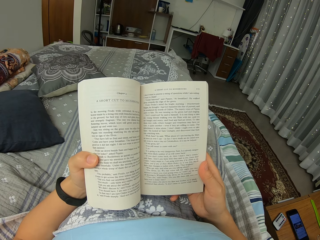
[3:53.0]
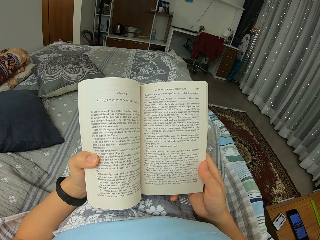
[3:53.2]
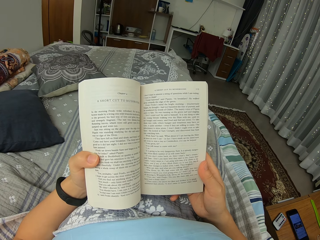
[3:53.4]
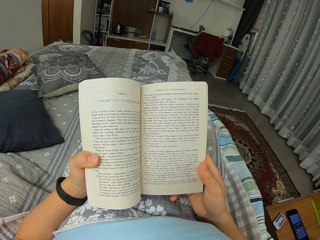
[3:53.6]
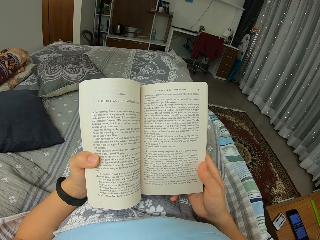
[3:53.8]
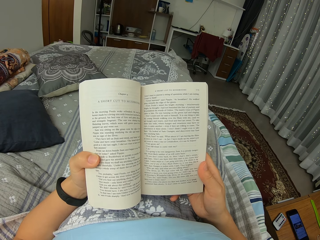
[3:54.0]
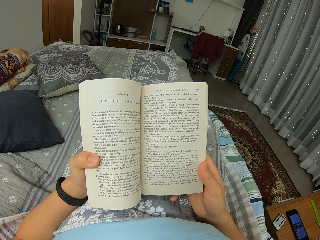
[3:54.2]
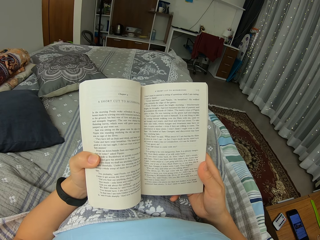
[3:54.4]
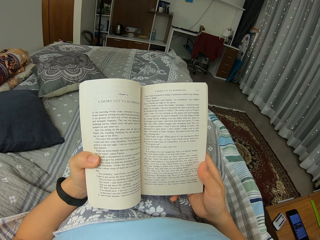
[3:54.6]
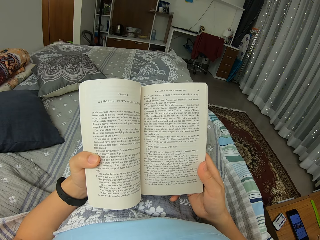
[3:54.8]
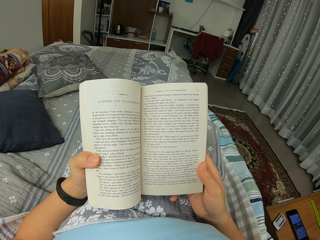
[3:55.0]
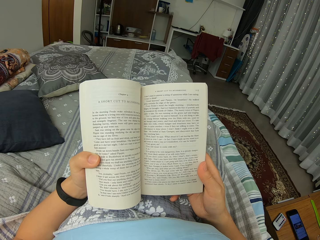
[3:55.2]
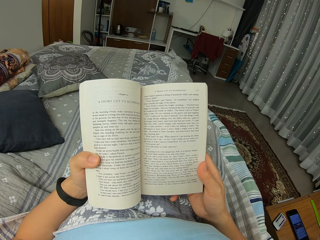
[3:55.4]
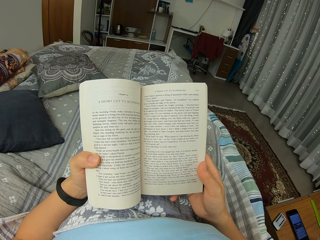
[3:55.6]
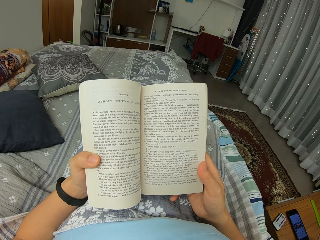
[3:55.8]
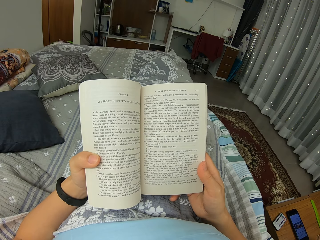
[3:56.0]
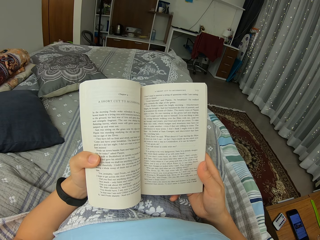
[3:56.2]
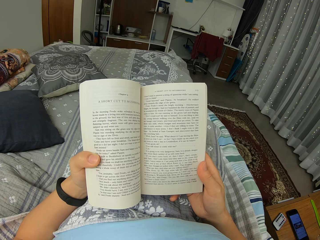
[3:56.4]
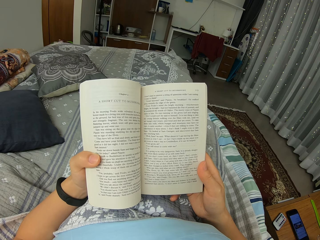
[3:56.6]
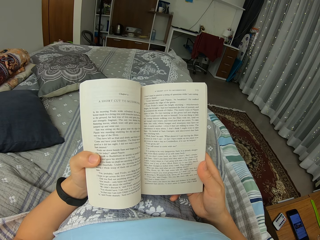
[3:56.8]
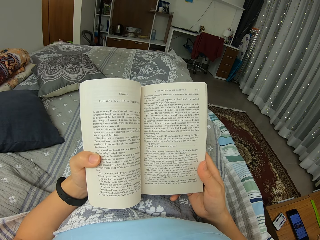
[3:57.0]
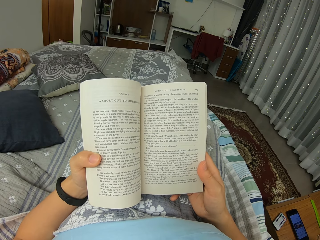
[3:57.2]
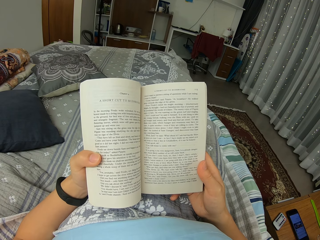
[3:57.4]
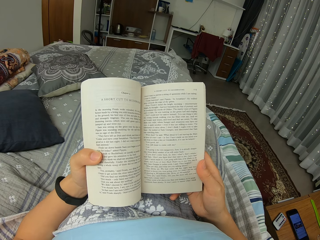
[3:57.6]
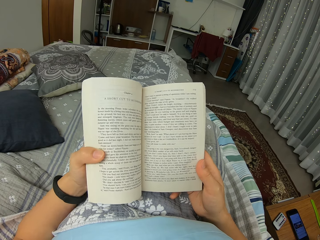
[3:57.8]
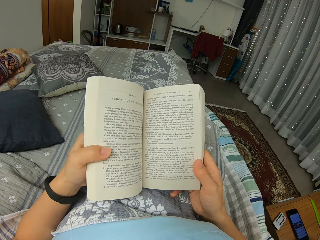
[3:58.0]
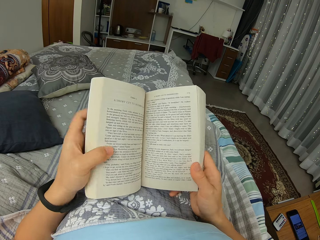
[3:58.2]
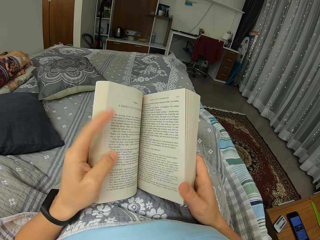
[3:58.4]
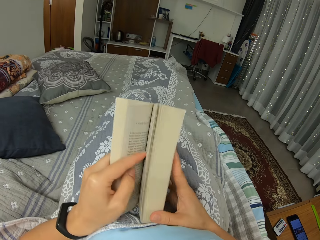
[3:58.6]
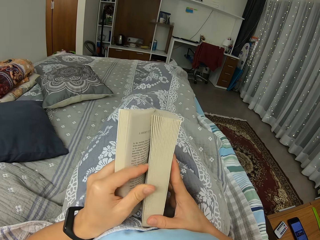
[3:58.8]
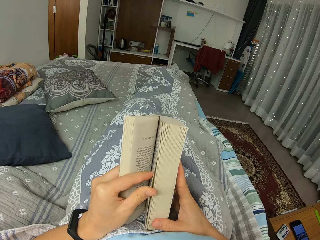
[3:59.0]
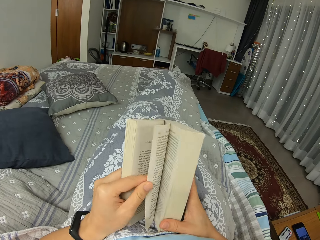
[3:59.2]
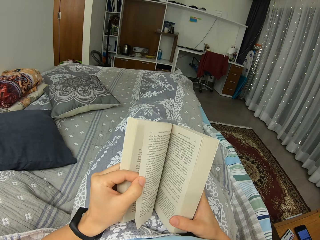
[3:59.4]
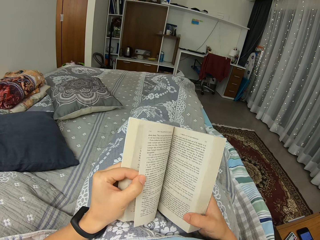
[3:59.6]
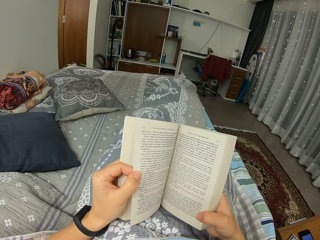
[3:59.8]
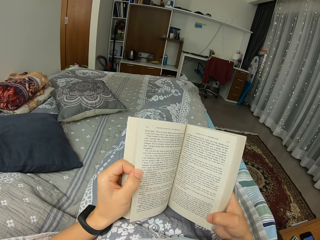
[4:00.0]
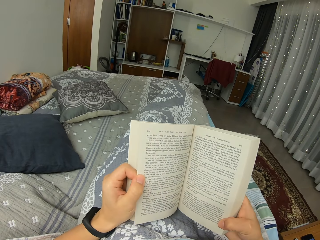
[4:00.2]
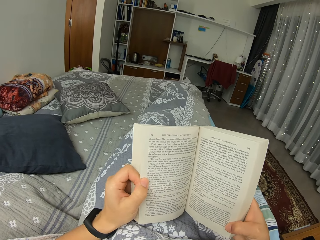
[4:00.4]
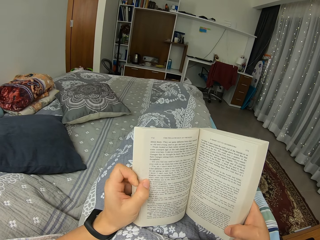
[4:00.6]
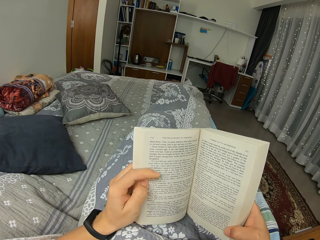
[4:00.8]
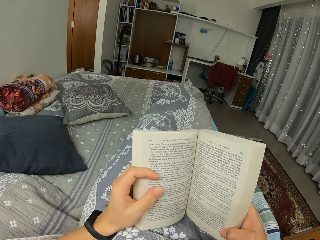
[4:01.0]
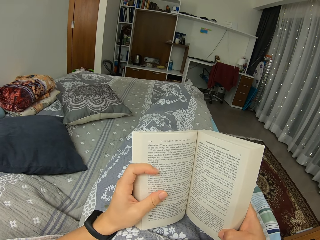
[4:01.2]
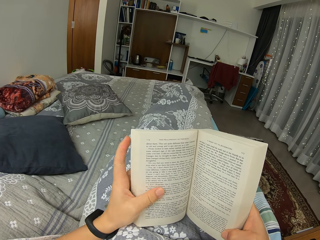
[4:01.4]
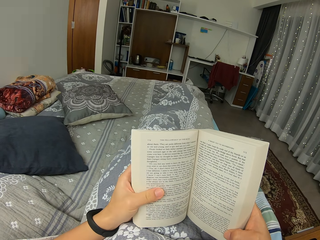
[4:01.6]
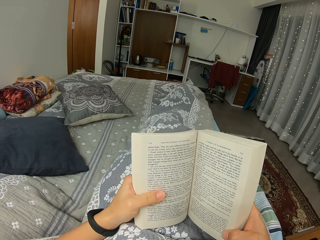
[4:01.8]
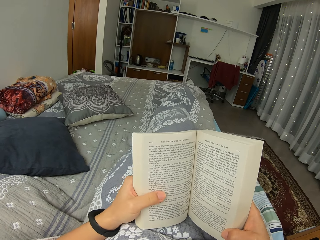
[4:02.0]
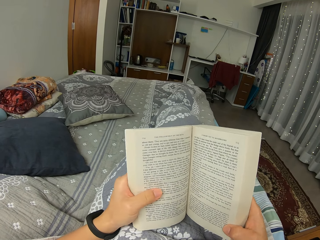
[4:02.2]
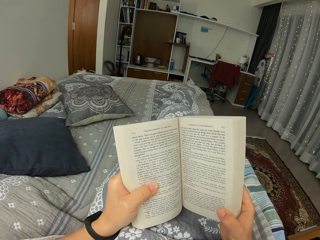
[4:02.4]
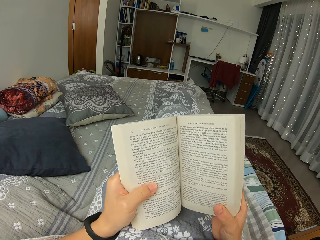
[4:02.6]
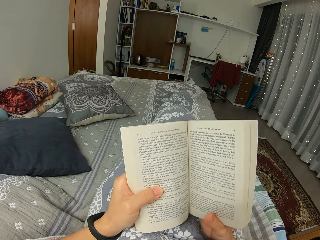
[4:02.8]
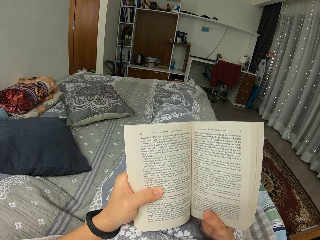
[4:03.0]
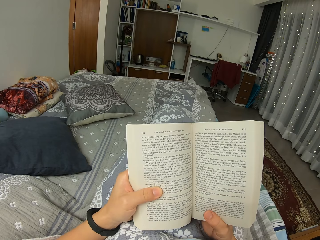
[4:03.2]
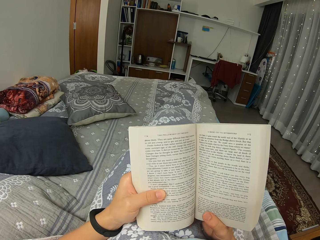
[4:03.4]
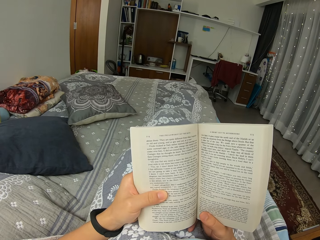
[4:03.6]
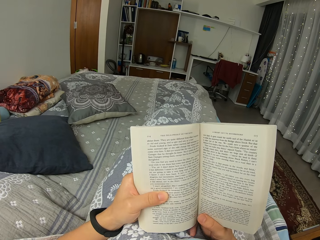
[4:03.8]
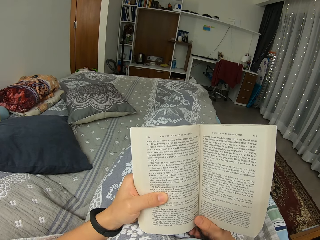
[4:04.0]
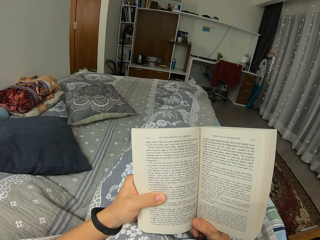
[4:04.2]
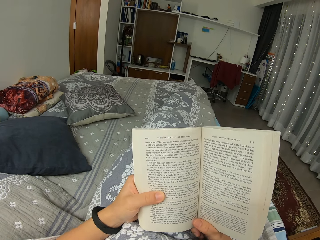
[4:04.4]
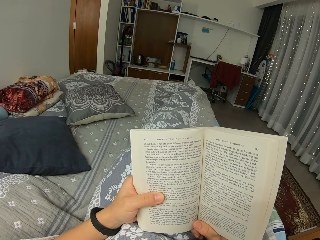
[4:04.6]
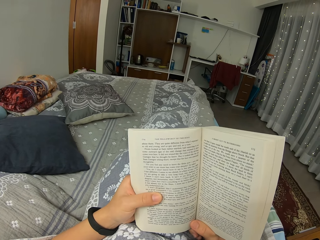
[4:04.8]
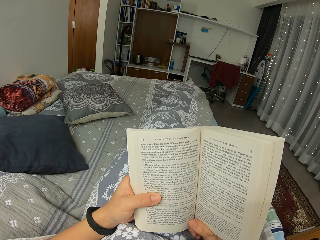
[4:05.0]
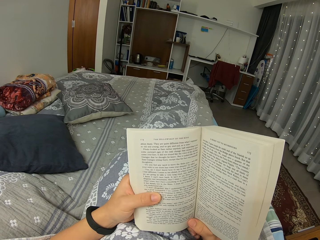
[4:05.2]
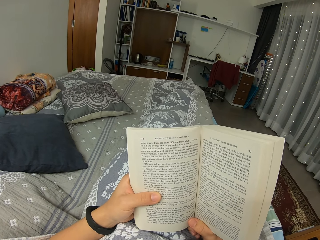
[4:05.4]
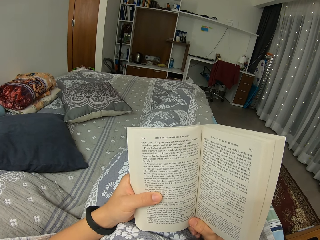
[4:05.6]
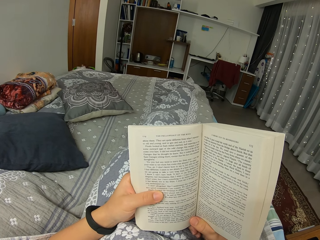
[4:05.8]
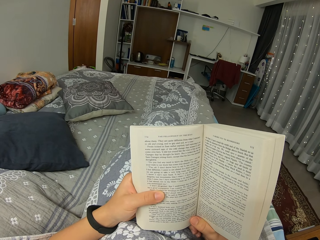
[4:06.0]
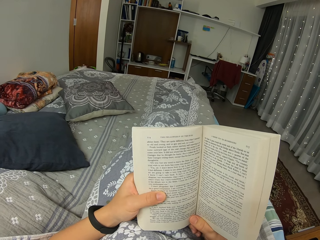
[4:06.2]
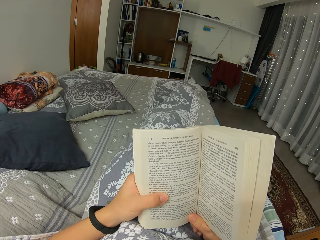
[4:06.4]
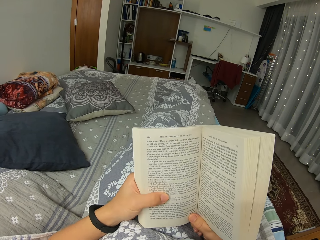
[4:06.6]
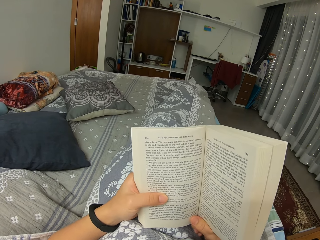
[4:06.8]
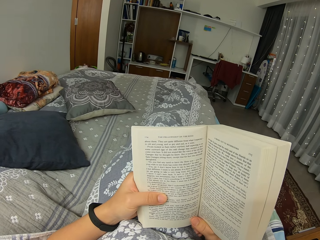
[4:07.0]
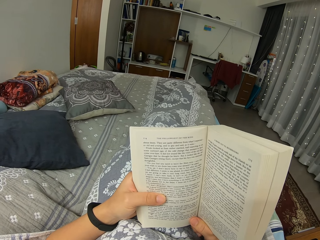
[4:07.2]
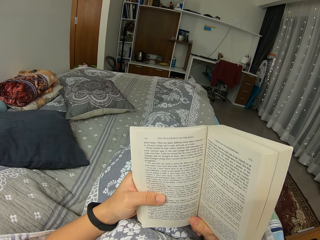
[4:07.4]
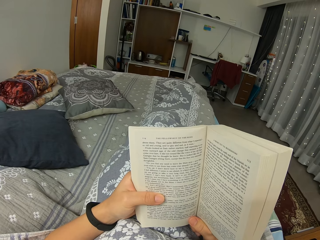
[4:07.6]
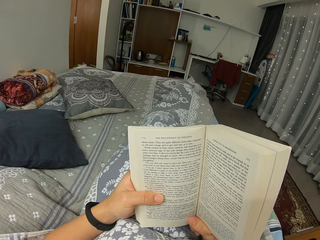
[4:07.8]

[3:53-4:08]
The camera wearer flips the page. They read the book.

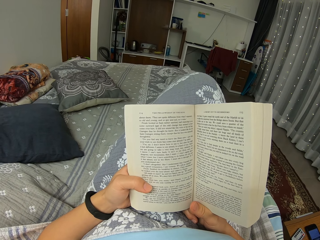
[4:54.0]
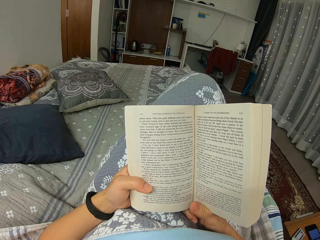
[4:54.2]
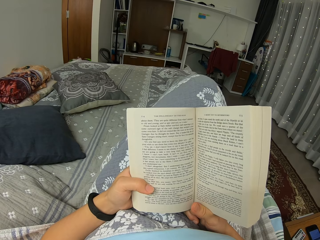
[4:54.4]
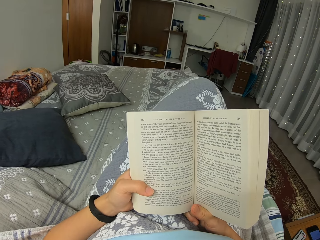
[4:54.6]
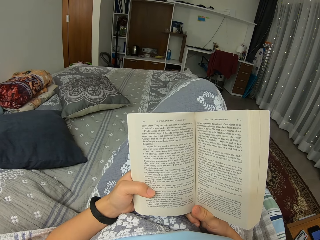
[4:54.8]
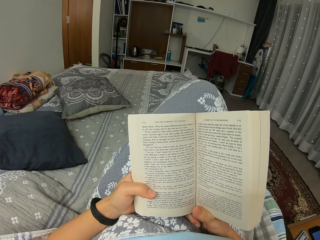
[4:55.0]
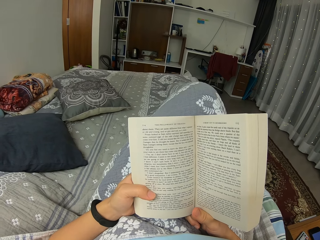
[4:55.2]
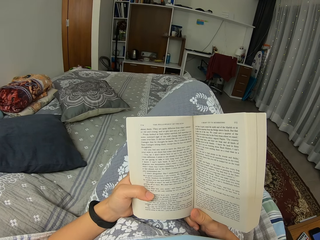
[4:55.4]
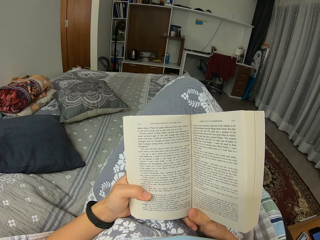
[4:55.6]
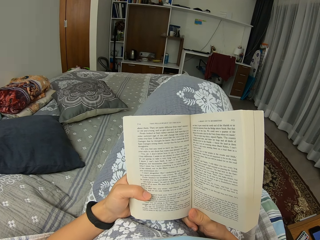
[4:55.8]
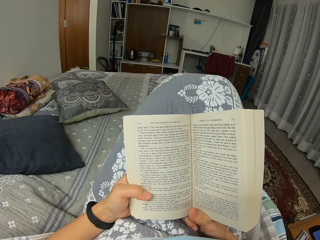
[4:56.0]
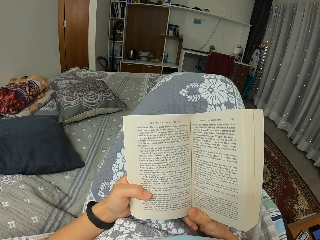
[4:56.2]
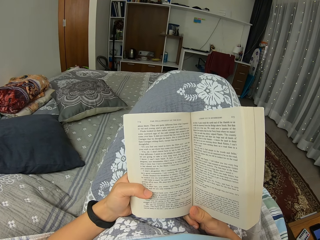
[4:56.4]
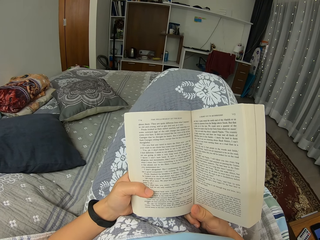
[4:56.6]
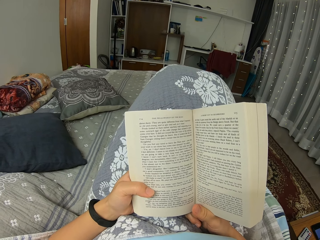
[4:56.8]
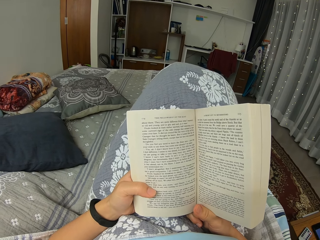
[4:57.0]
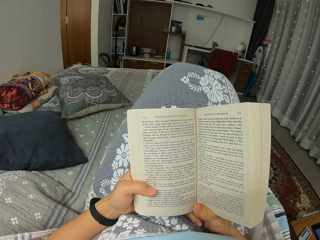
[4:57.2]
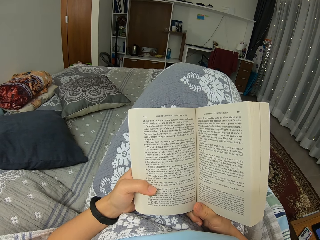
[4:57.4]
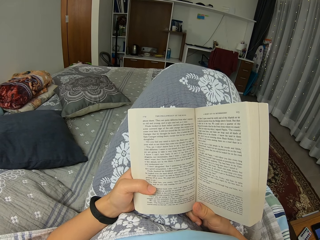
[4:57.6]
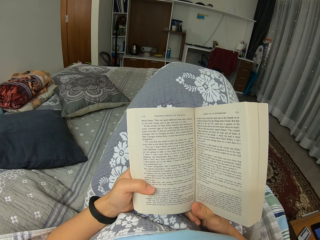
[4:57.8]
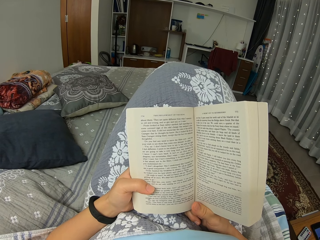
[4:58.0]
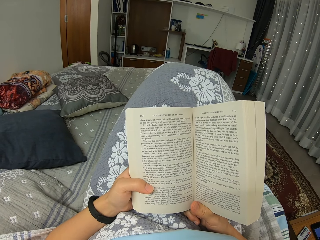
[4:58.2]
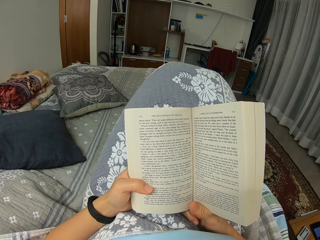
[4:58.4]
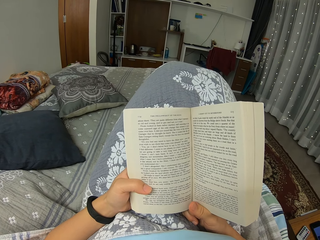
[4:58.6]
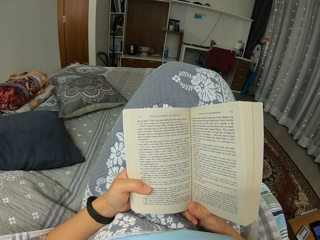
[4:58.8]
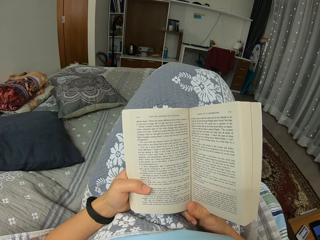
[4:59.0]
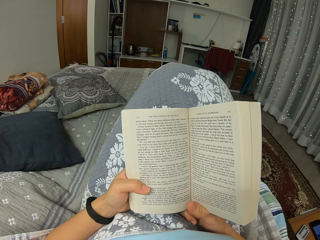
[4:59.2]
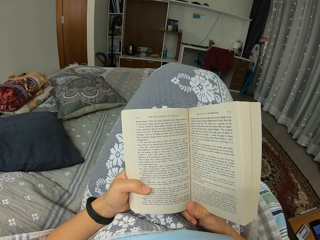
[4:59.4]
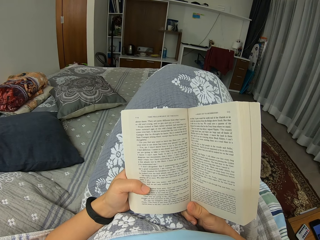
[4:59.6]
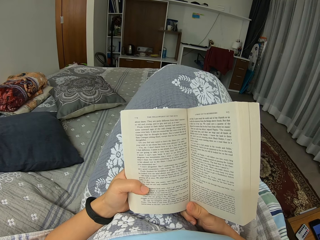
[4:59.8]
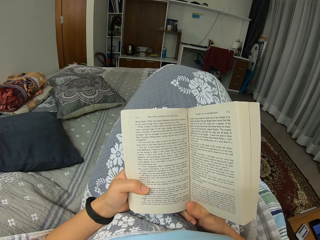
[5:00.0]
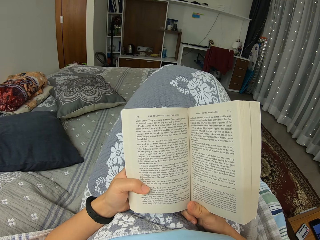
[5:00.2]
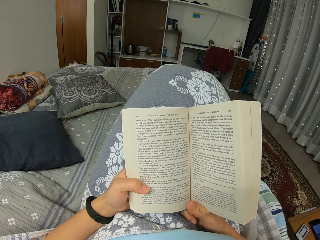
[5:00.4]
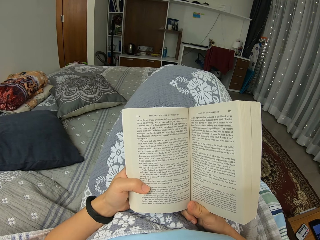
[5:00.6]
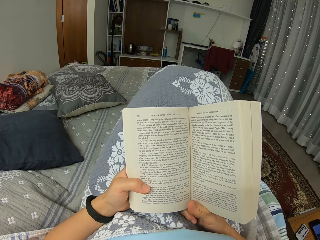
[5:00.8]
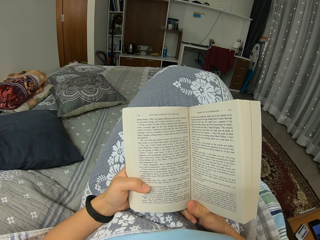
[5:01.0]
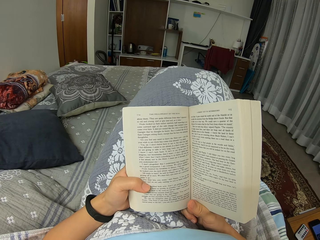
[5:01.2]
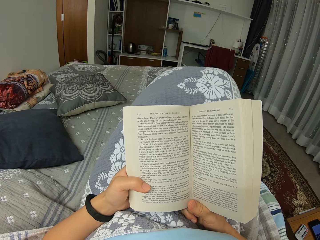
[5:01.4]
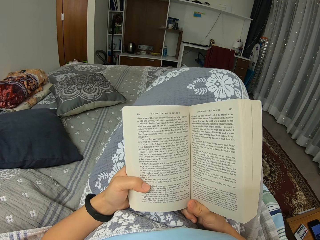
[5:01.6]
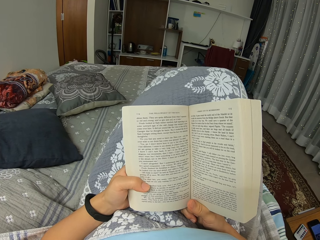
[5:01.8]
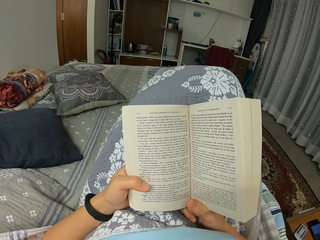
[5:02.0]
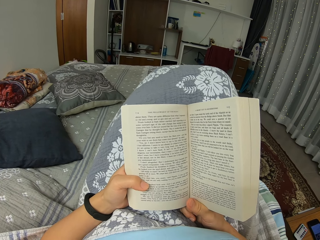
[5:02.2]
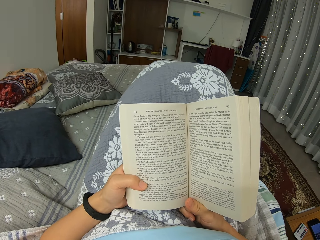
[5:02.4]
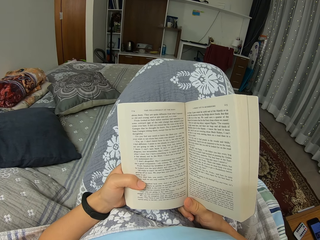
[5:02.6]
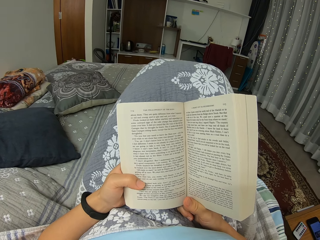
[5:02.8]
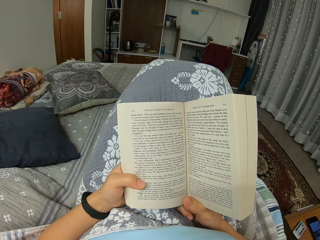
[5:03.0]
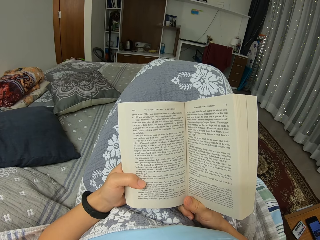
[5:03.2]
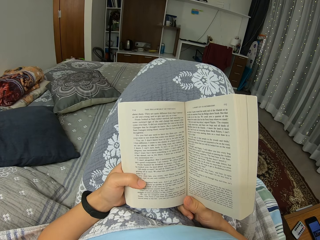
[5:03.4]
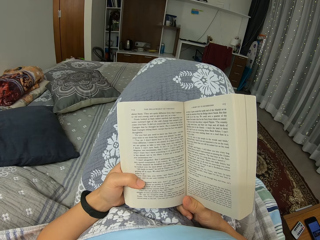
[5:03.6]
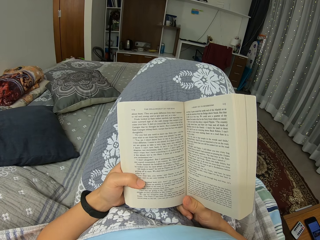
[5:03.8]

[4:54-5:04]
The camera wearer moves their leg. They move their leg again.
